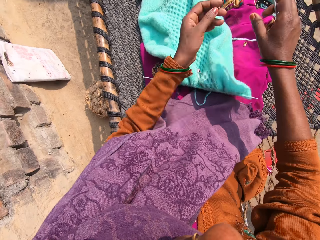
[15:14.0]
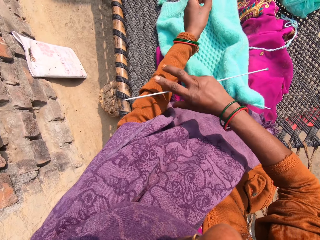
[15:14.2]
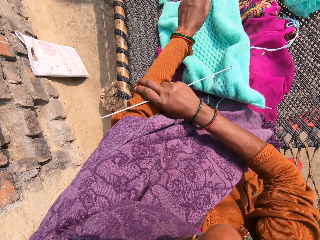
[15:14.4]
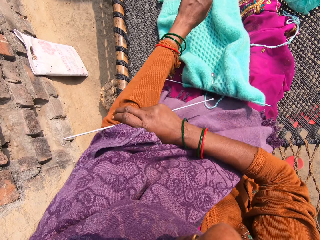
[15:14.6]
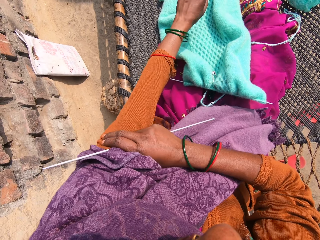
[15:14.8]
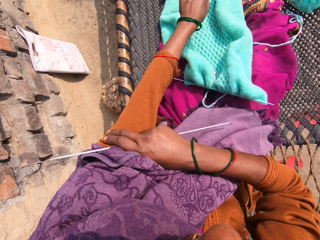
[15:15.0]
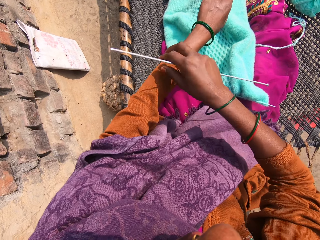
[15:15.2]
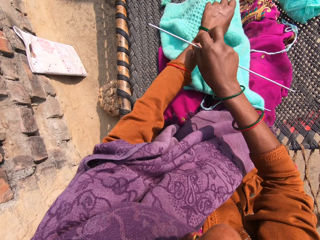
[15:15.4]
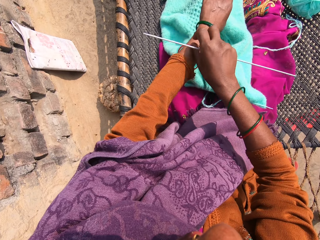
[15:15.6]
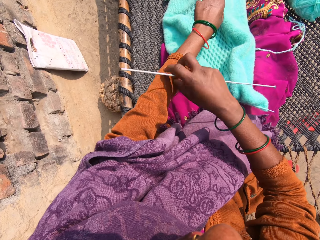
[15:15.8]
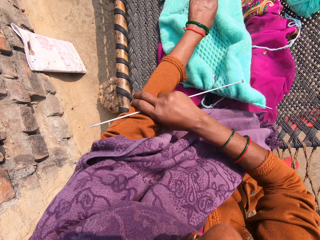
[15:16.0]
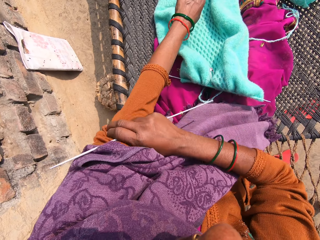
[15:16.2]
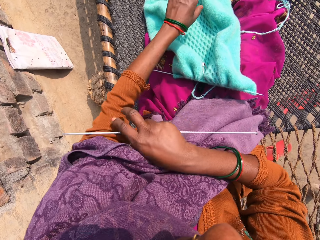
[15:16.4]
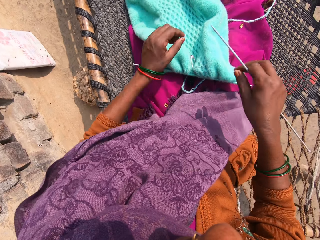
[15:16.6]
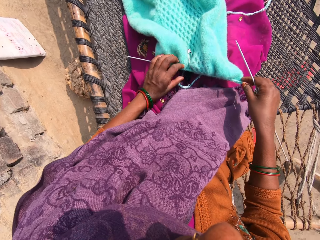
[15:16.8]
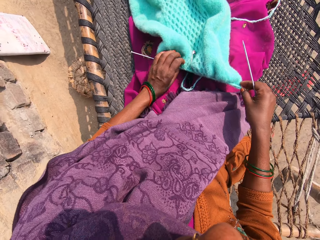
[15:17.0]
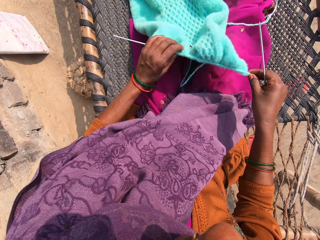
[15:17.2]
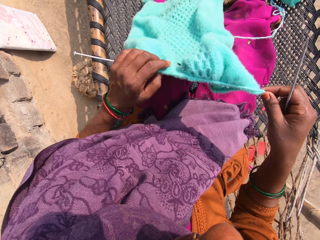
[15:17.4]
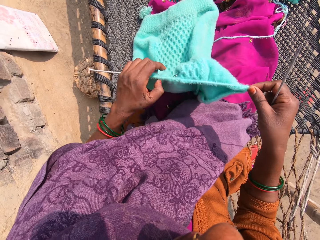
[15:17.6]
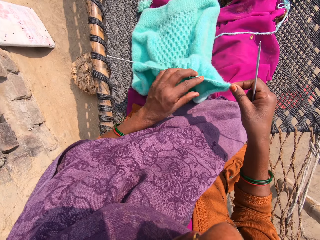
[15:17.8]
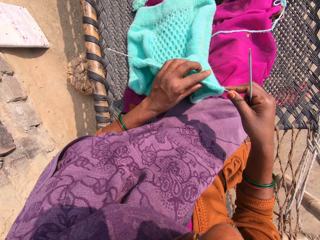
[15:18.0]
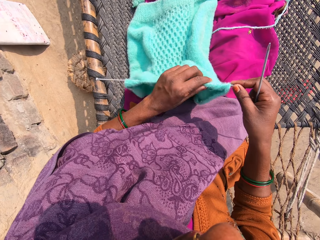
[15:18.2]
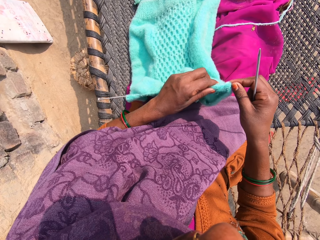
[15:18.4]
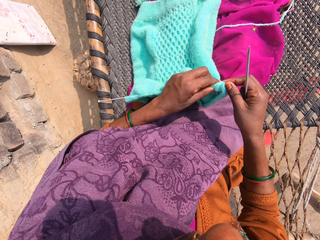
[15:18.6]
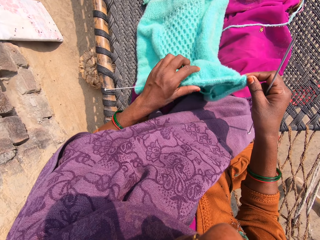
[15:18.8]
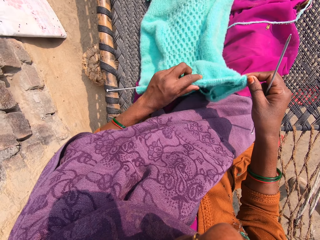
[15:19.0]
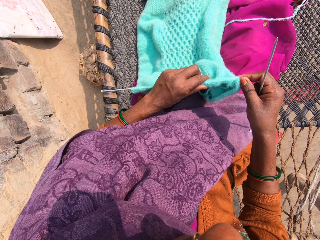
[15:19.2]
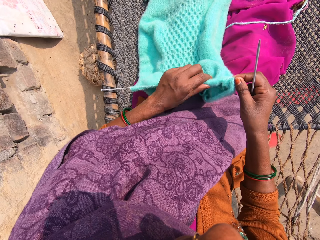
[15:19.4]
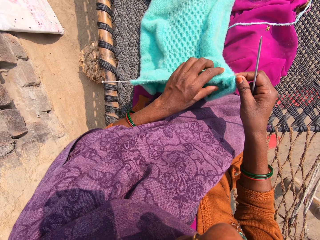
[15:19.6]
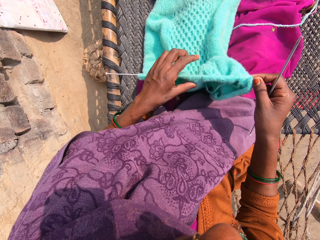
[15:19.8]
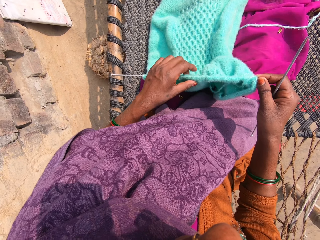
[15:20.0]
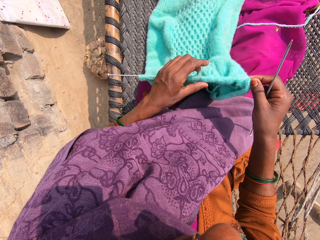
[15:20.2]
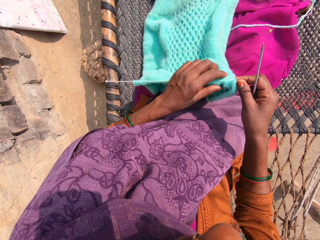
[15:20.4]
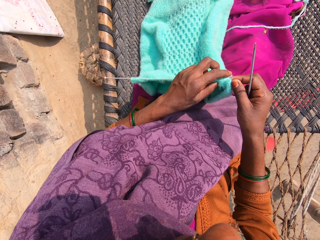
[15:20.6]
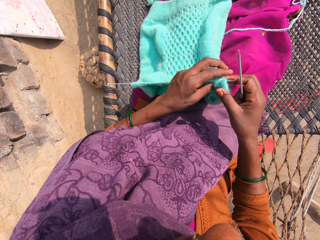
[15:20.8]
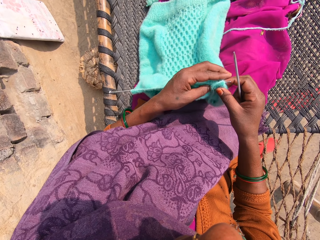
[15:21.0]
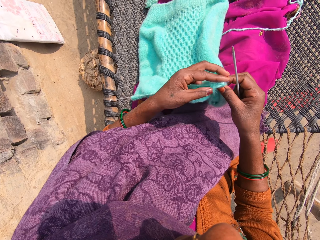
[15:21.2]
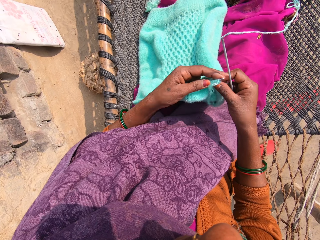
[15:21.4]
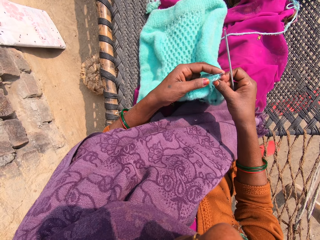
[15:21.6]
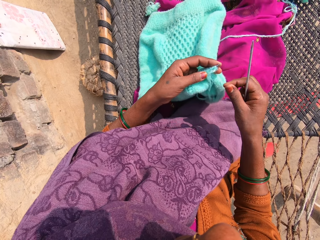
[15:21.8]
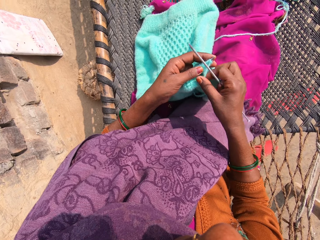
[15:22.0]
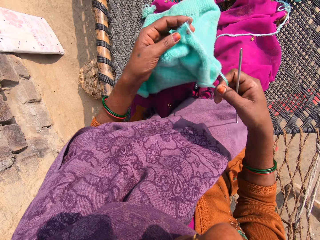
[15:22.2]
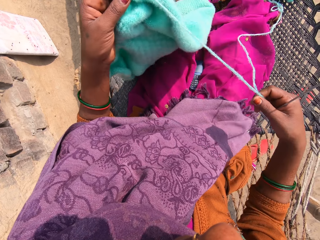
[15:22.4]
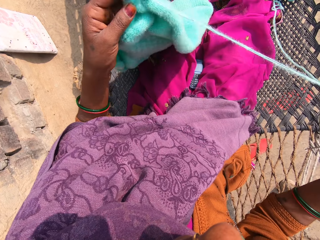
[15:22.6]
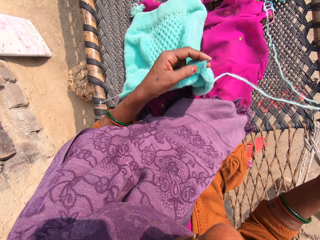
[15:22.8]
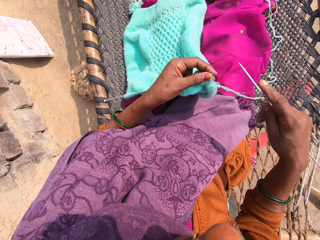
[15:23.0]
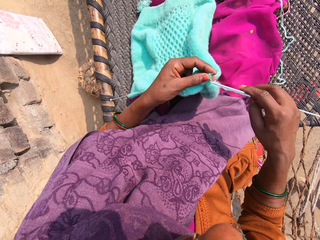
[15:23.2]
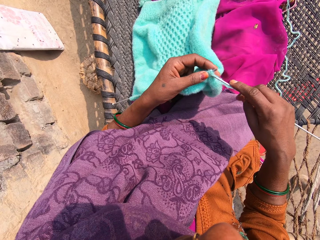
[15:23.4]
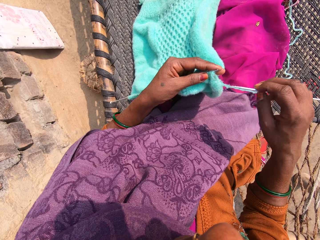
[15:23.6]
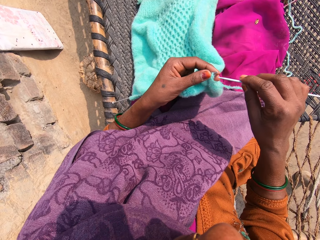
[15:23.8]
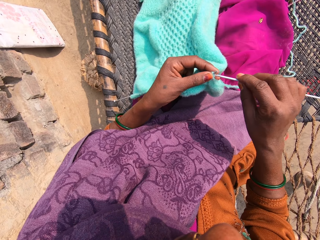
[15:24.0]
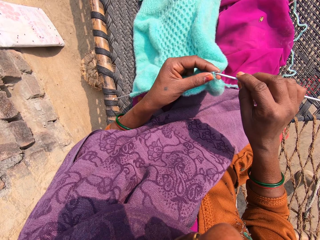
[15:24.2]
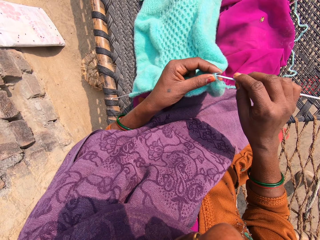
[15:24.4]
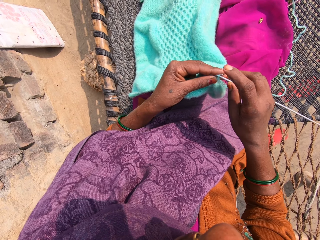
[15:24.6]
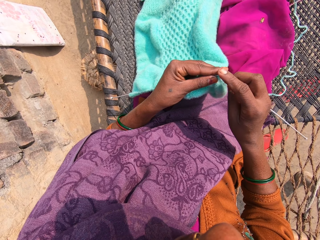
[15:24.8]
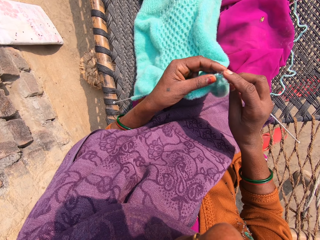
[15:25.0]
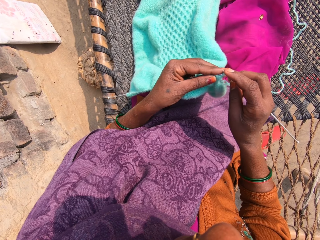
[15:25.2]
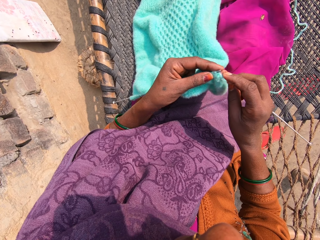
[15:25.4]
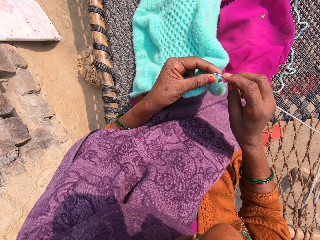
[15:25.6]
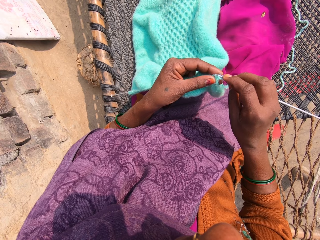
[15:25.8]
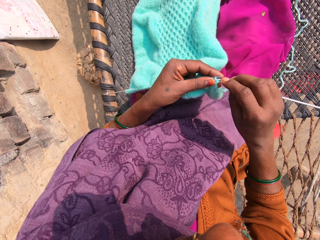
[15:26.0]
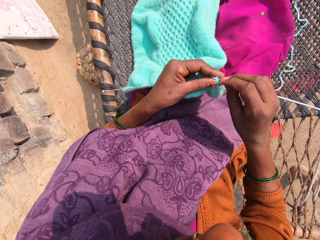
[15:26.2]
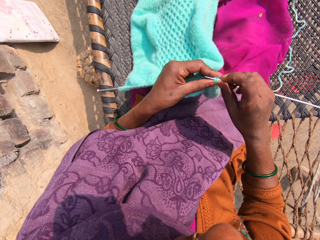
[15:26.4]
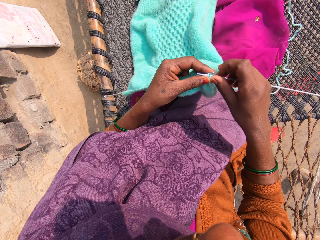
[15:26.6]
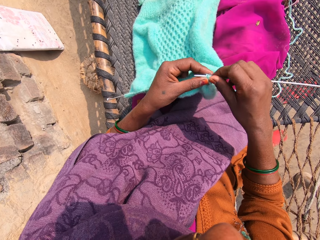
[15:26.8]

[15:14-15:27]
The camera wearer pulls up her sleeve. She adjusts her left sleeve and bangles. She pulls up her sleeve again. She moves a bracelet on her hand. She pulls up her sleeve. She picks up the piece of garment from her legs. She adjusts the piece of garment with her hand. She pulls the garment over the knitting needle. She draws the yarn with her right hand. She inserts the knitting pin into the yarn loop. She knits the garment.

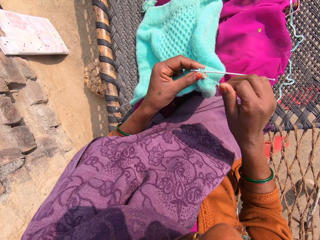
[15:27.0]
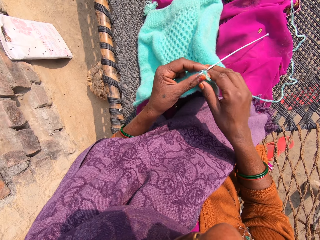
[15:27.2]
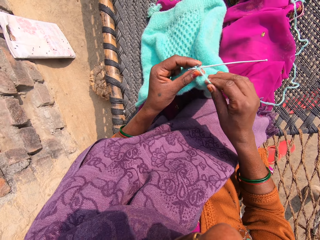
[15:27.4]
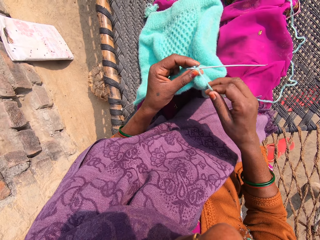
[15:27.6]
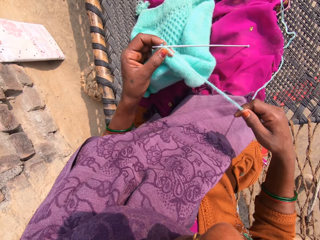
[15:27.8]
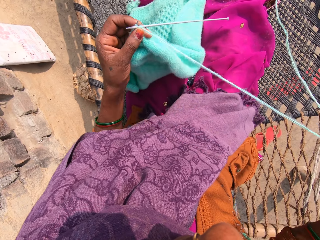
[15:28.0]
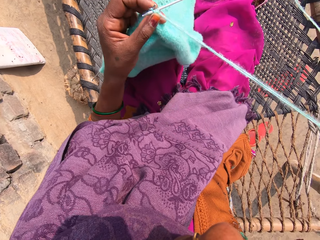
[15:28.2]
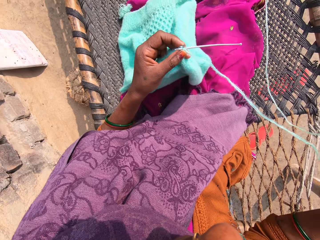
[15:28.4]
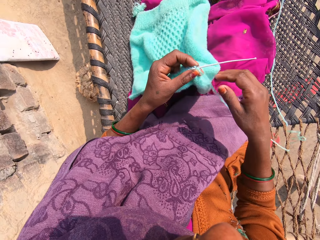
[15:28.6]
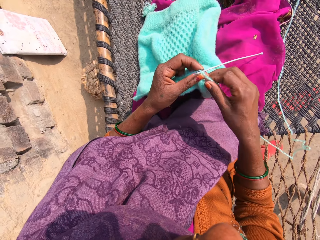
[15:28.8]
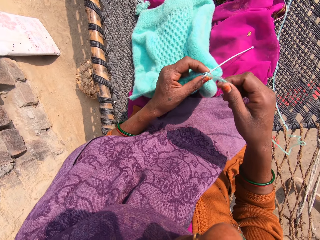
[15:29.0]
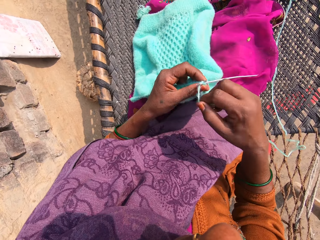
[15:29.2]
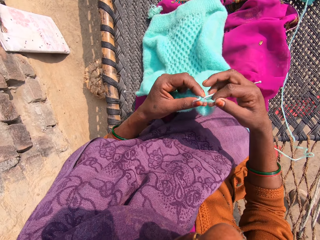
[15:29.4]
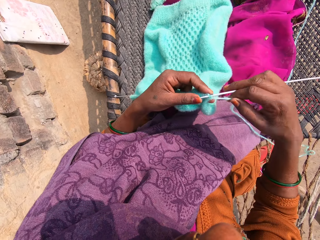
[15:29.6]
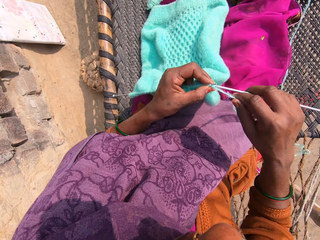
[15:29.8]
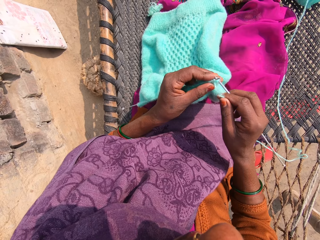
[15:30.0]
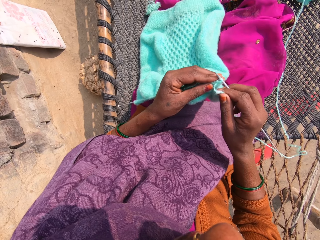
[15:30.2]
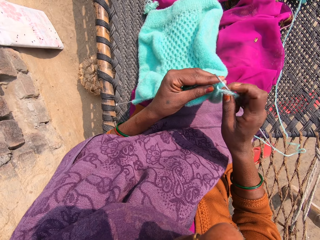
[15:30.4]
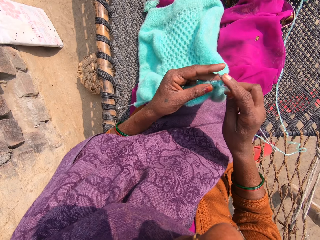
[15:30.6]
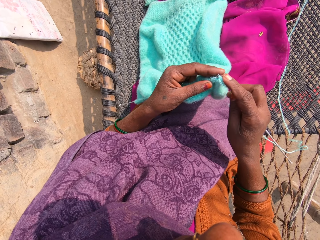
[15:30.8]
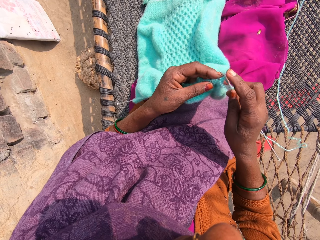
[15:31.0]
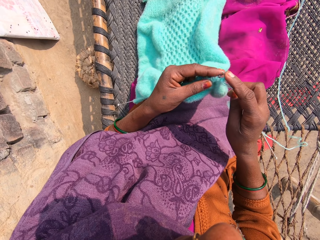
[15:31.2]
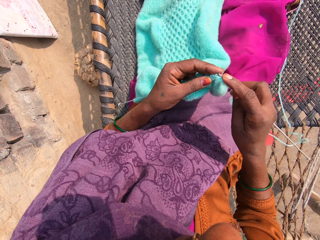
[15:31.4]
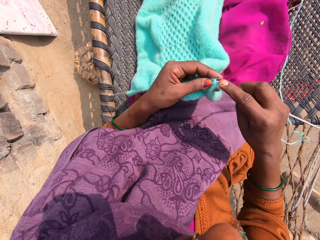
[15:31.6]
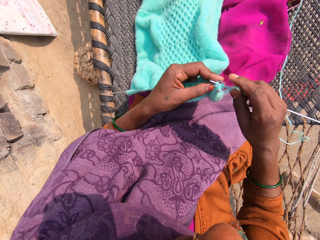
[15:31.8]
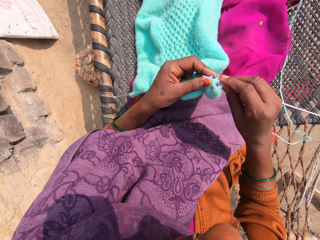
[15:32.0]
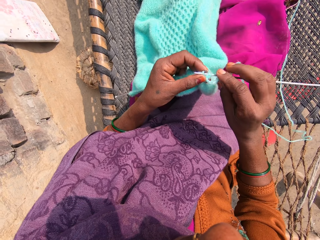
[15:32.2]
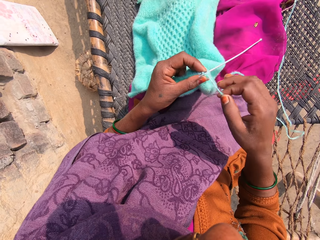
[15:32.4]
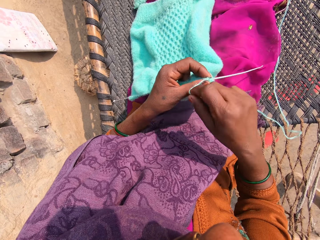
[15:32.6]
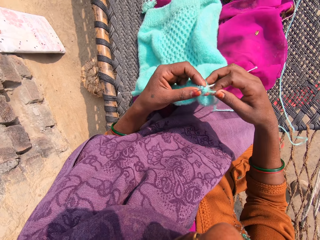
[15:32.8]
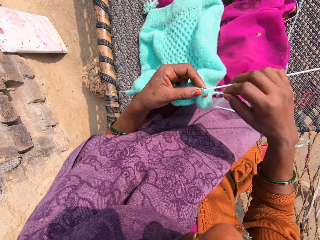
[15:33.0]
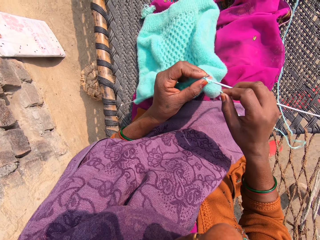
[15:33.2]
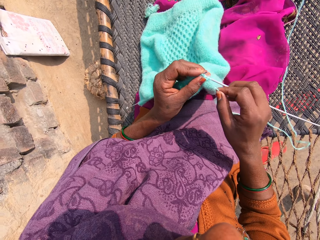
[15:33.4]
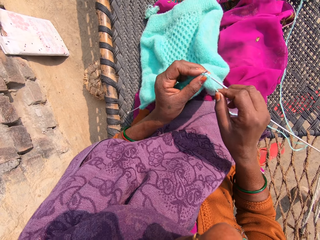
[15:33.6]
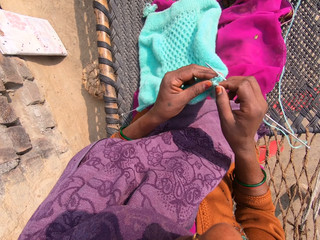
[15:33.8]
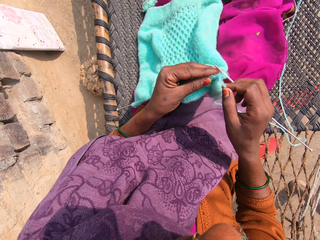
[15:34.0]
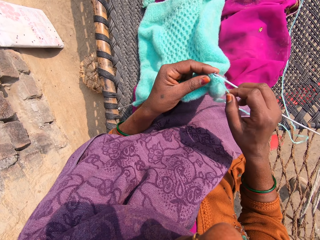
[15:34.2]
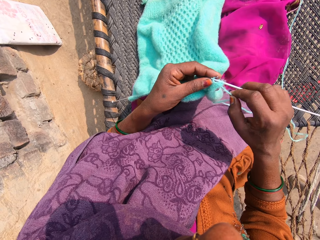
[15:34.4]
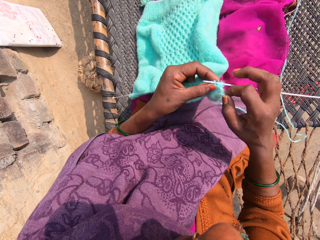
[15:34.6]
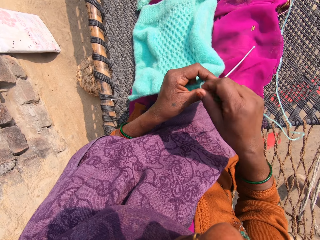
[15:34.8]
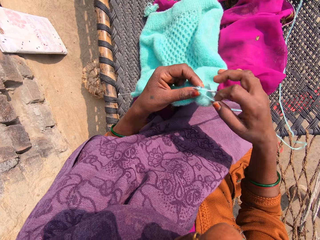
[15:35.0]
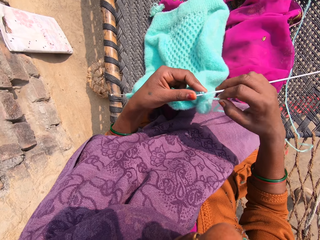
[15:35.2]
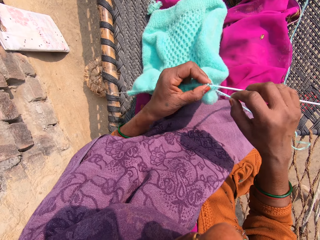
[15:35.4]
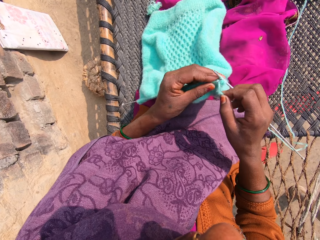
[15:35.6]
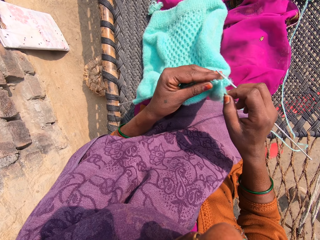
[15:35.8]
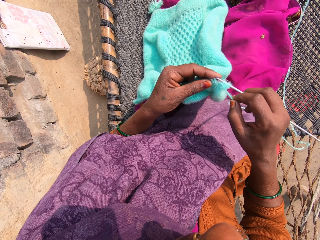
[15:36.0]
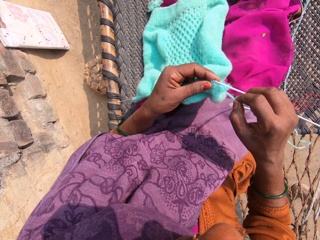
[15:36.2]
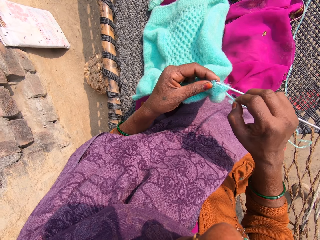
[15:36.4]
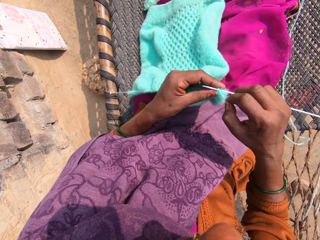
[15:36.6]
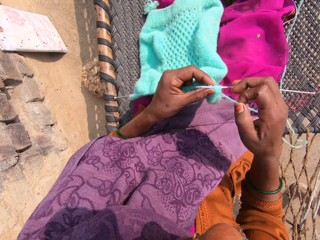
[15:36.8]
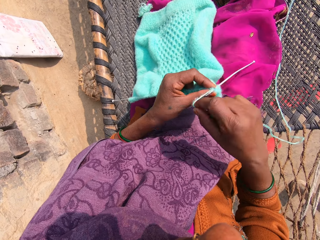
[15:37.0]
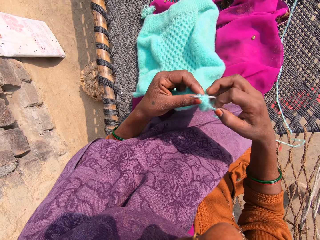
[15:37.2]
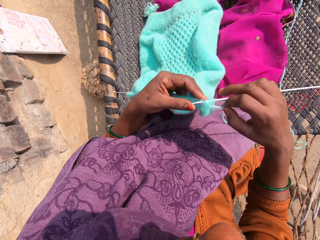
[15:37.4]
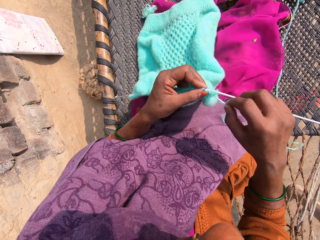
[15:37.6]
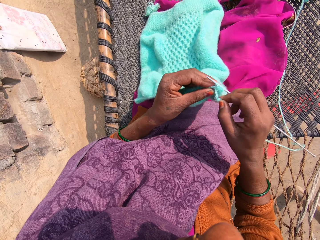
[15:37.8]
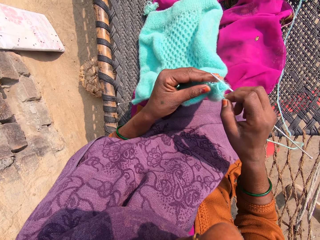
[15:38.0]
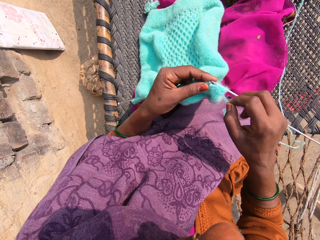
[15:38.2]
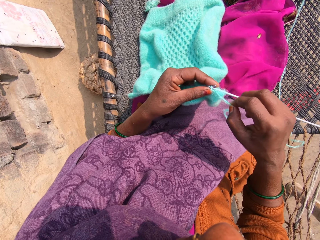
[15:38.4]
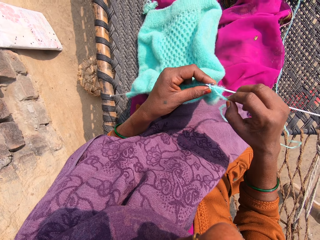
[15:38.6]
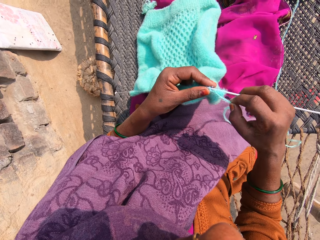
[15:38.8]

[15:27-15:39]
The camera wearer draws the yarn with her right hand. She loops the knitting yarn over the knitting needle. She knits the yarn into a piece of garment with knitting pins. She loops the knitting yarn over the knitting needle. She knits the garment. She loops the knitting yarn over the knitting needle. She knits the garment. She loops the knitting yarn over the knitting needle. She knits the garment.
